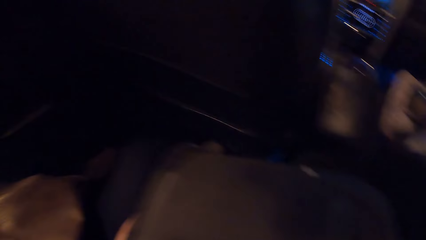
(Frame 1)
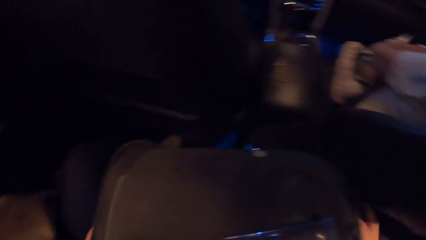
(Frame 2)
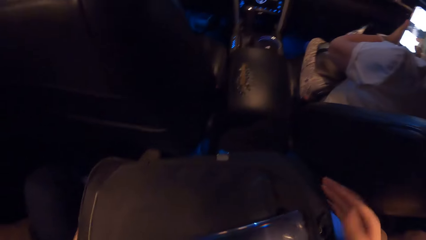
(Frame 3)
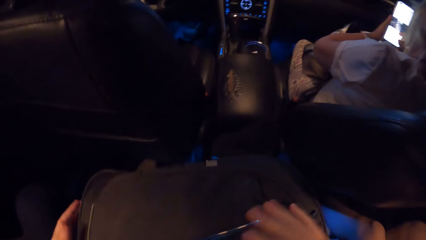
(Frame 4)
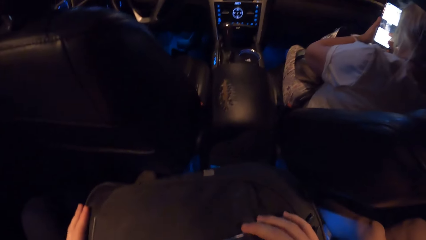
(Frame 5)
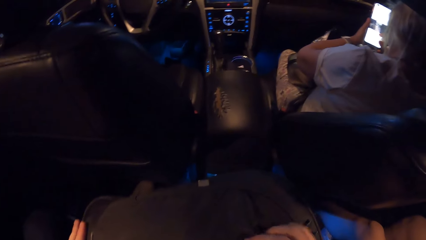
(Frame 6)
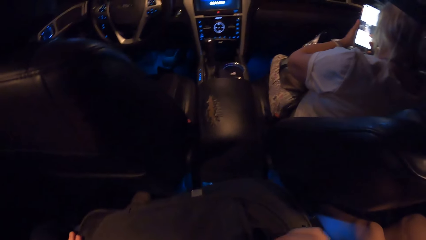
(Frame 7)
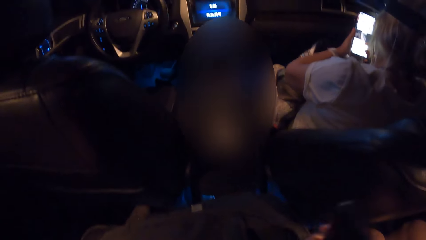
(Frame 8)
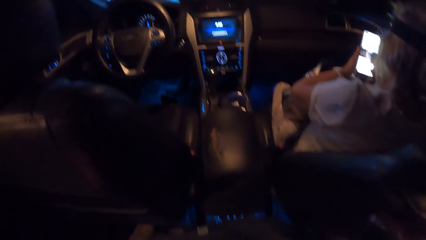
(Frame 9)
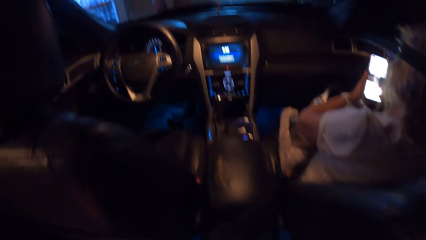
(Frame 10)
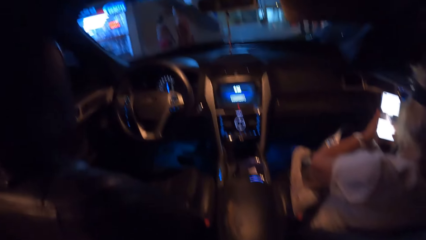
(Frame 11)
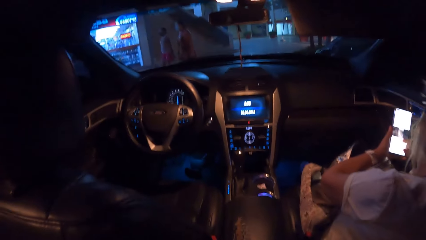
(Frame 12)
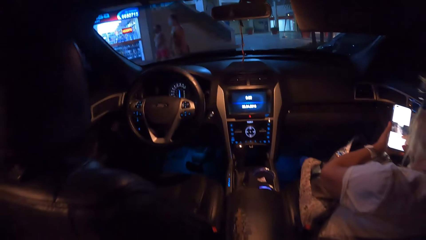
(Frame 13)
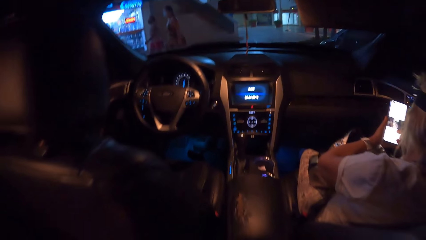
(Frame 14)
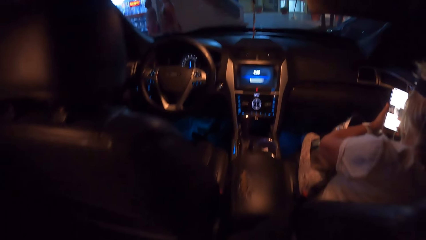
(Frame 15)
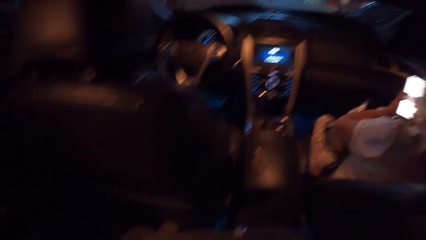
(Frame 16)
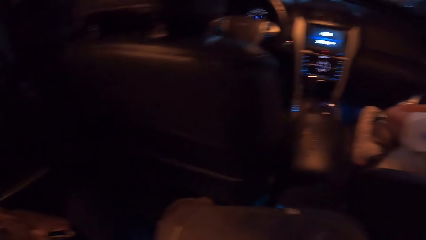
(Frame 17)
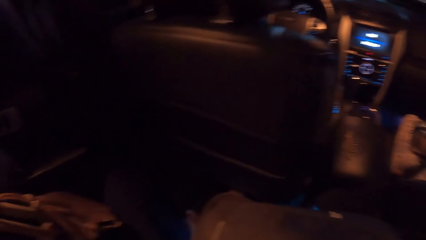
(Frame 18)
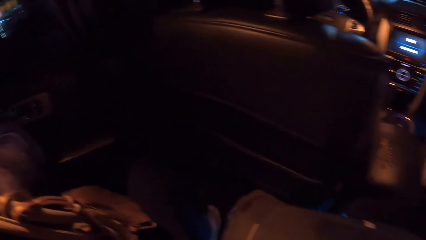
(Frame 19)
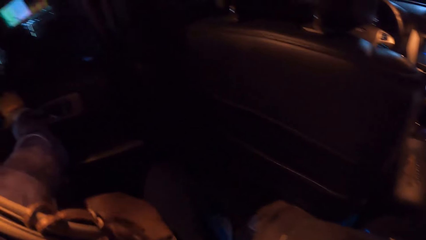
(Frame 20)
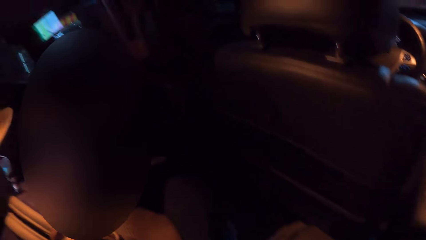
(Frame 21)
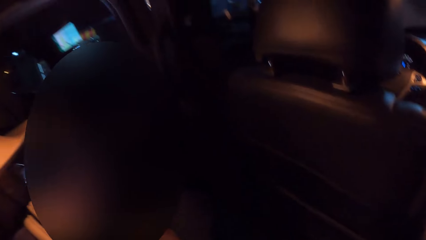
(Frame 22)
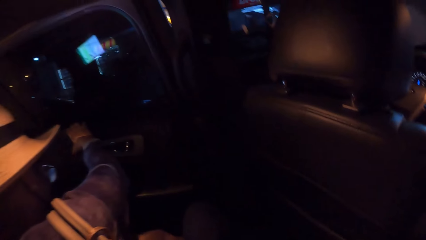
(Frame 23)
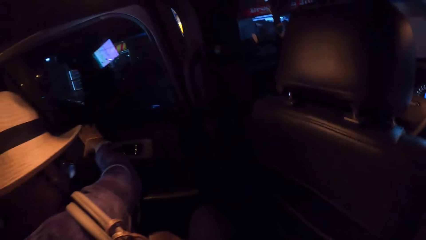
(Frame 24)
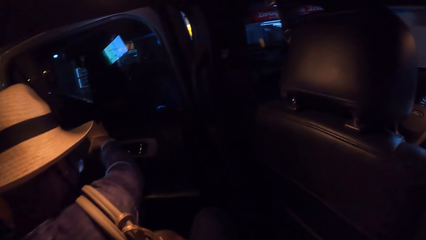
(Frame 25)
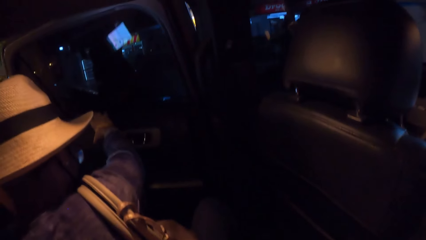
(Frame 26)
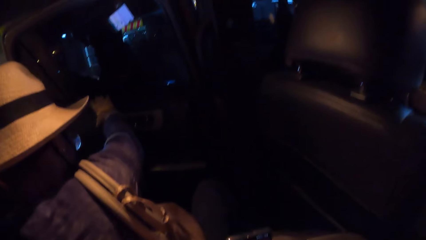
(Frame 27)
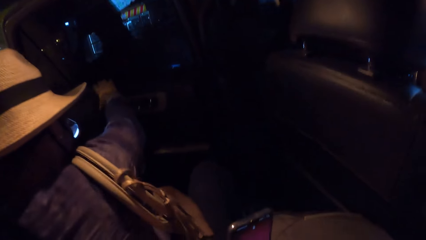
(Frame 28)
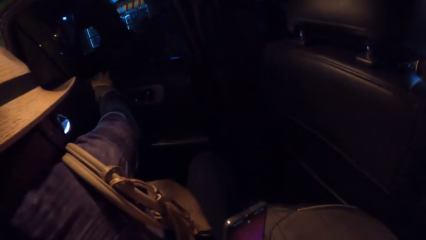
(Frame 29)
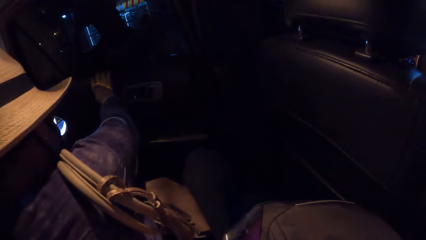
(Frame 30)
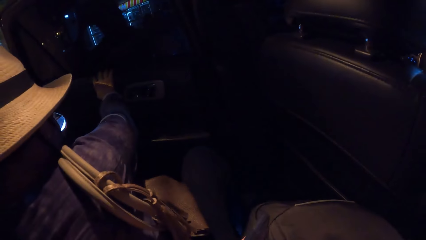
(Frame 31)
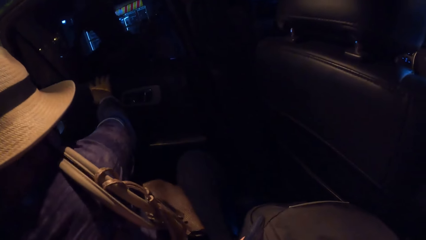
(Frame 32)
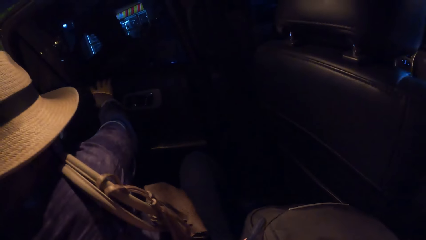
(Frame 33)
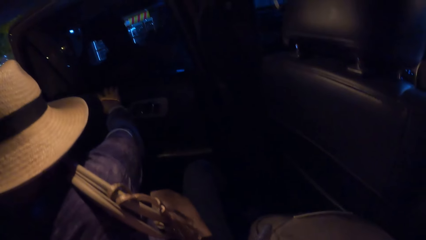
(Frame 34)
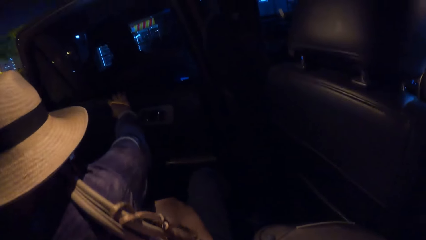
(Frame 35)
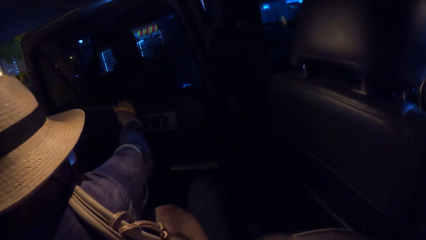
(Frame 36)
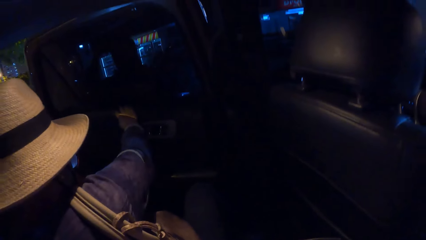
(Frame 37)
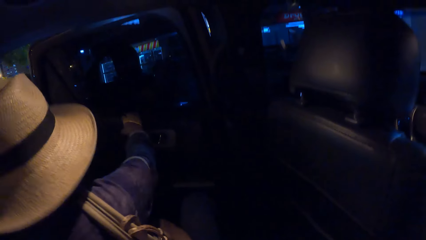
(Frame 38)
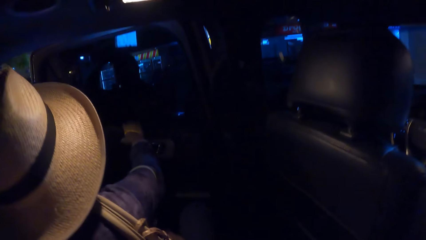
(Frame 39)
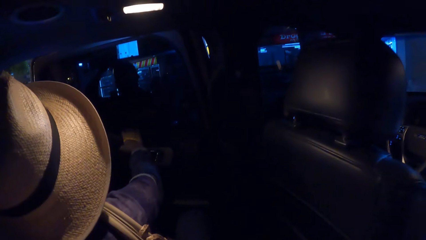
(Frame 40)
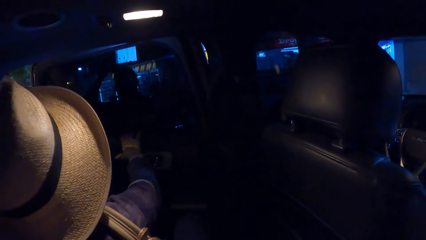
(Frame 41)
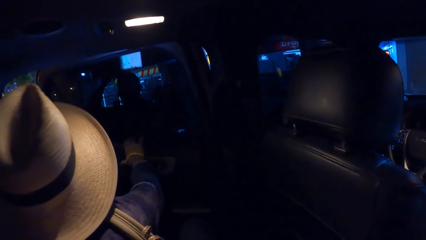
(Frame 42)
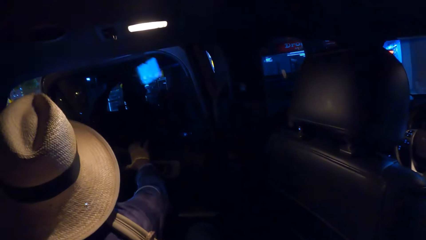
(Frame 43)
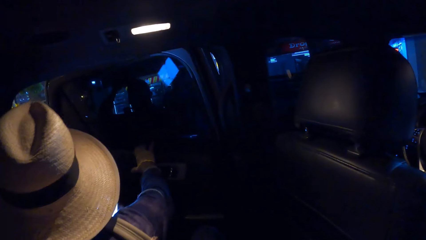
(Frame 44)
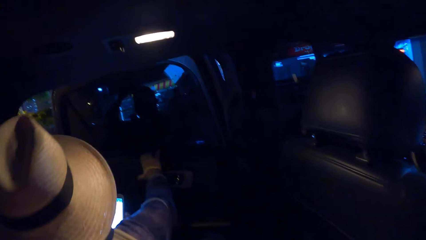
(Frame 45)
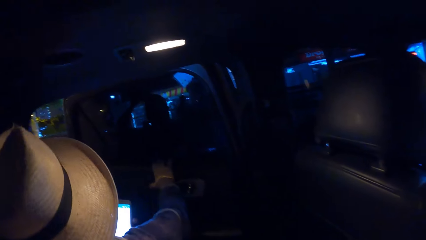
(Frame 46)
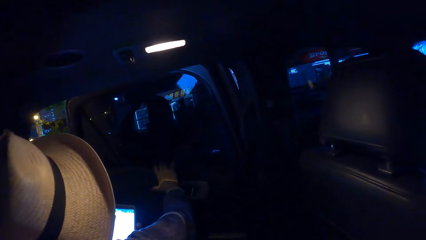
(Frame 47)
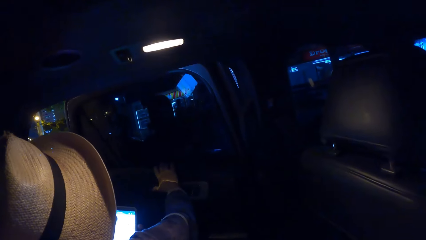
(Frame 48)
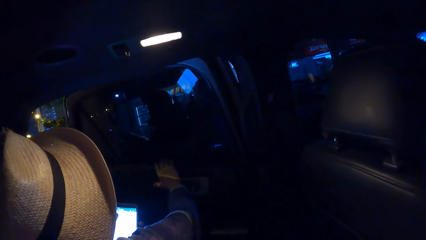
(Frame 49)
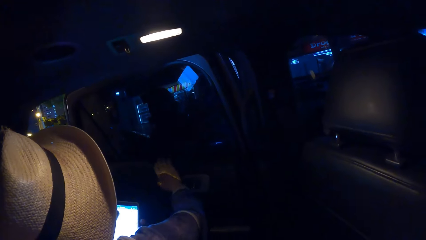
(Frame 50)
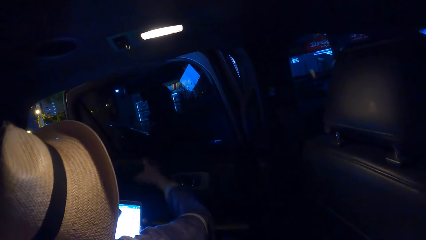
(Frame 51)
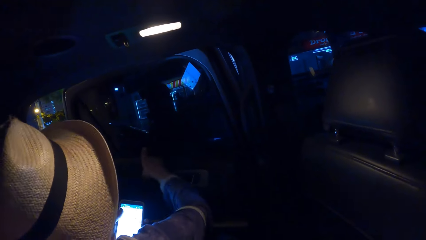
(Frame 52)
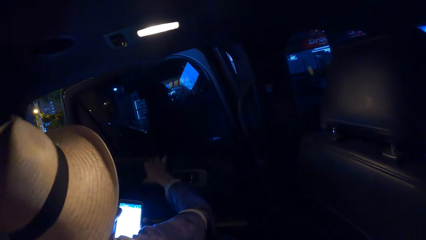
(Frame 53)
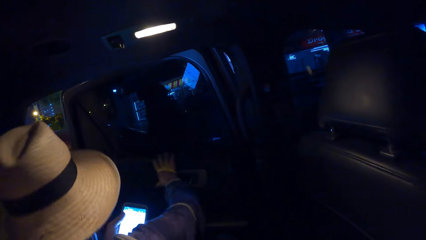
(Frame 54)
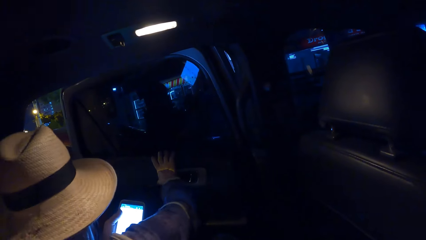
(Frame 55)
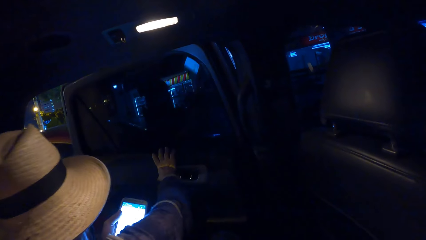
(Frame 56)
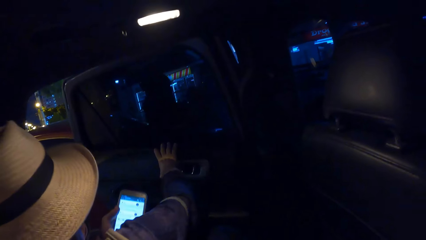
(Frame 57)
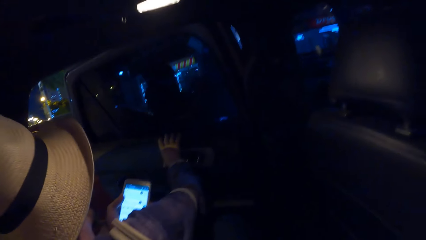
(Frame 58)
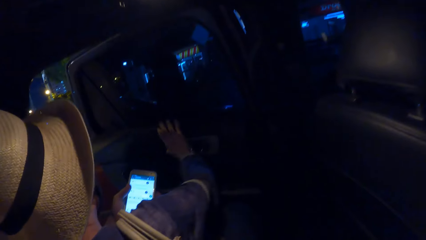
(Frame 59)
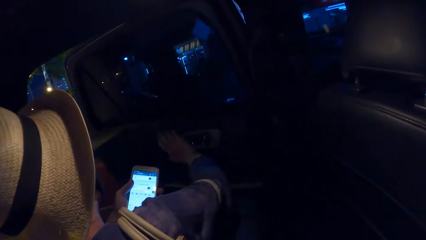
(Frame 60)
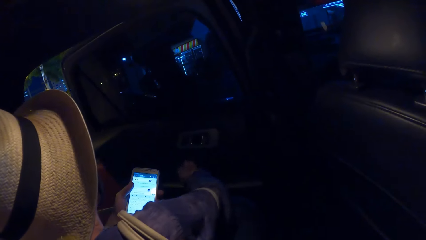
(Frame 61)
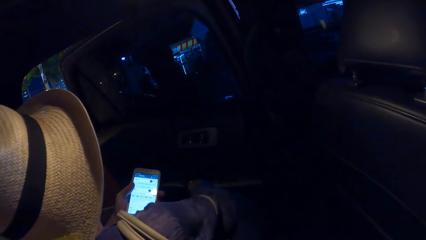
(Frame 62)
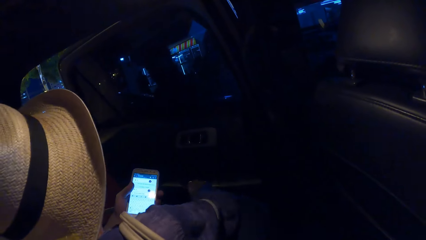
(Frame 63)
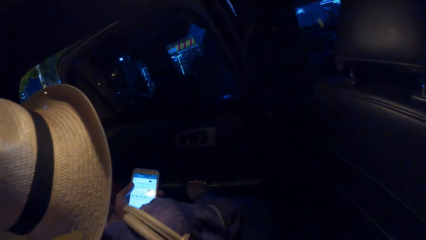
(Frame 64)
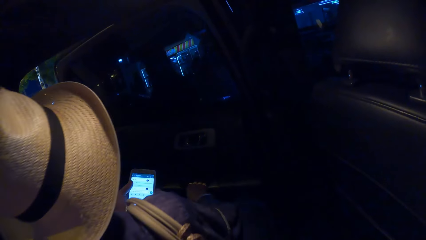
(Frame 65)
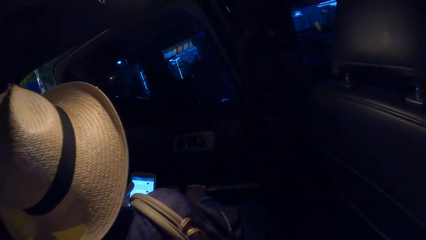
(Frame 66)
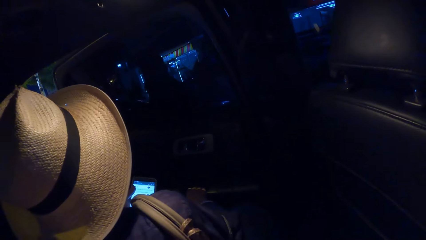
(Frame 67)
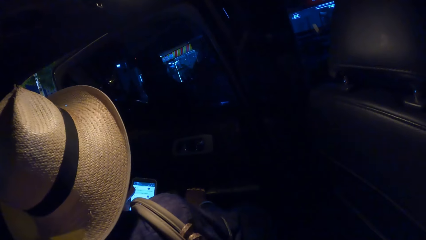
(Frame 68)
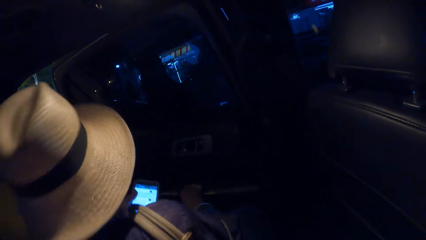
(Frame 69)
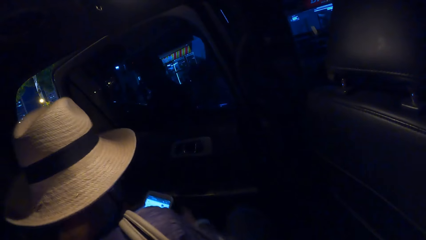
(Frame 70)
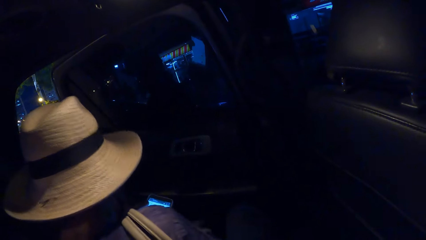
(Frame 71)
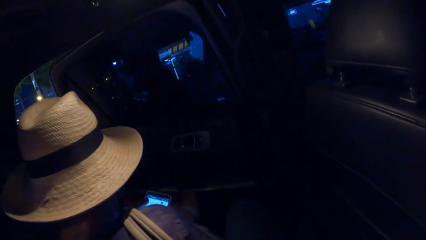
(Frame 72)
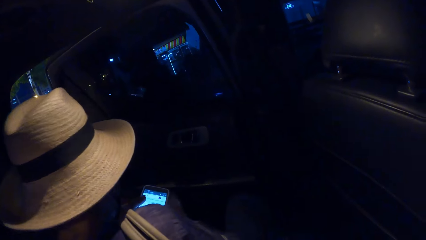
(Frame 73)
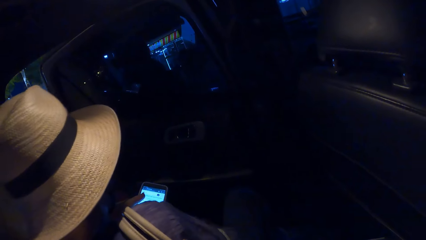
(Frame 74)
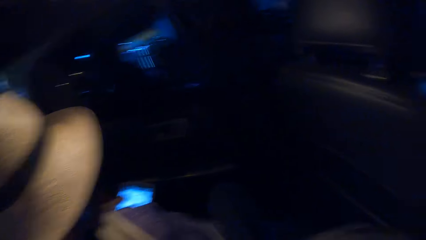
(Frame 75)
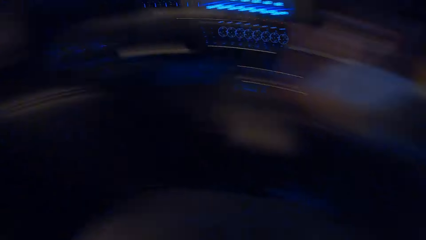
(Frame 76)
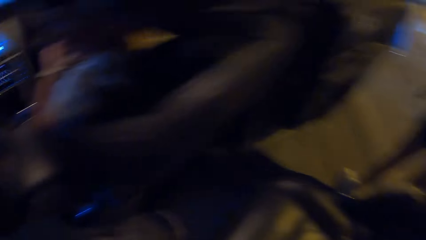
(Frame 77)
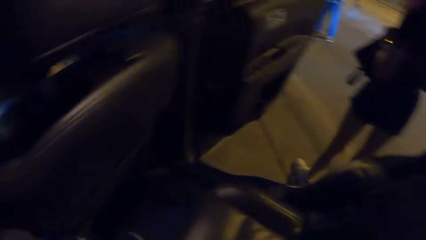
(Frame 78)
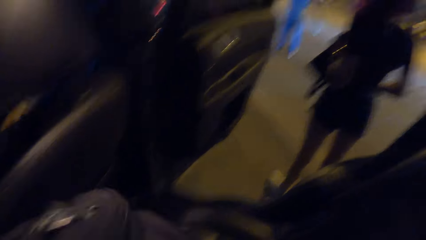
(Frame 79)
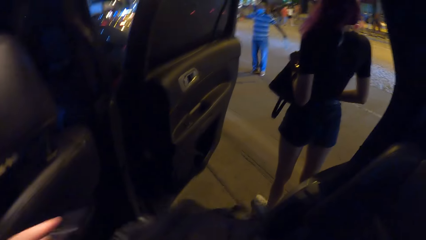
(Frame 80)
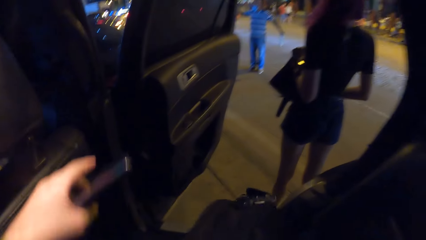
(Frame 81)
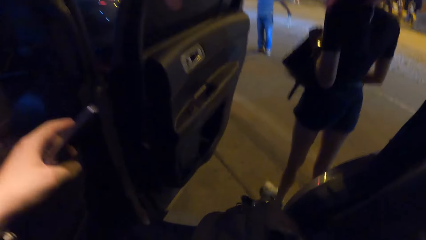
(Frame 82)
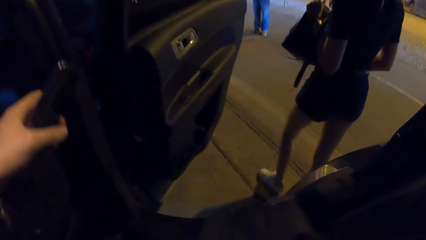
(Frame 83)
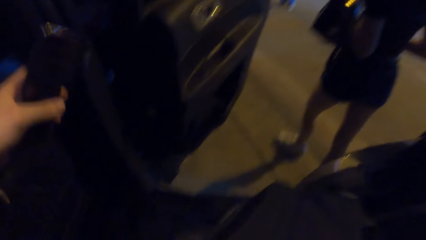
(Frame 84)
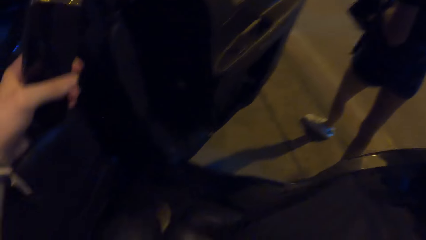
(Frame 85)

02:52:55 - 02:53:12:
The camera wearer picks up a phone on a bag on her laps with her right hand. A woman points her right hand. She places her right hand on the door of the car. She places her right hand on the door of the car again.
